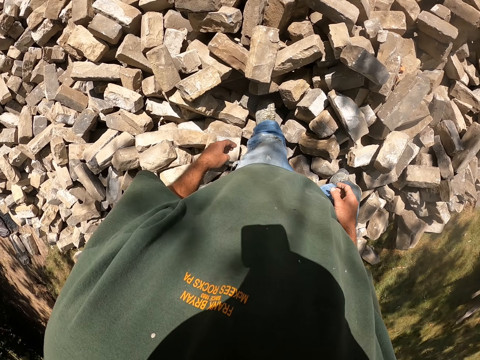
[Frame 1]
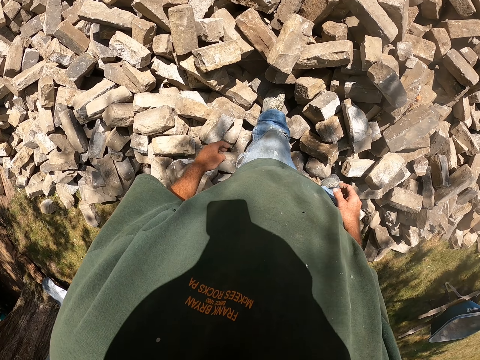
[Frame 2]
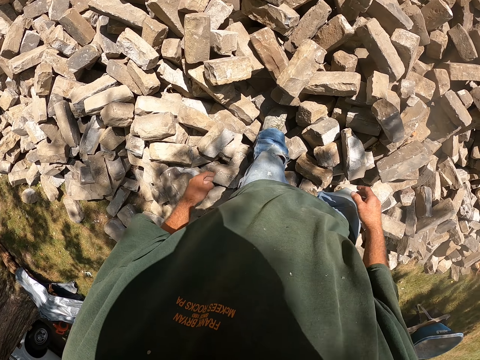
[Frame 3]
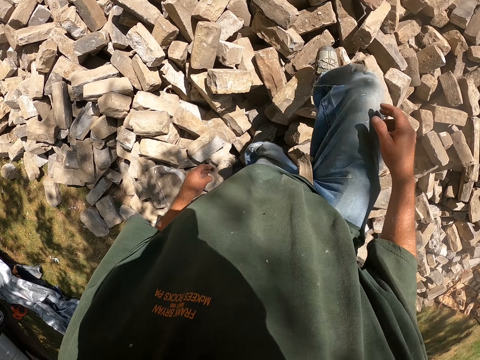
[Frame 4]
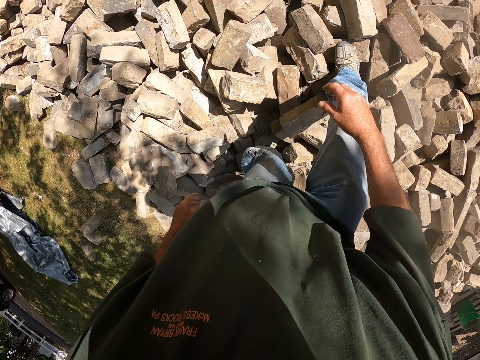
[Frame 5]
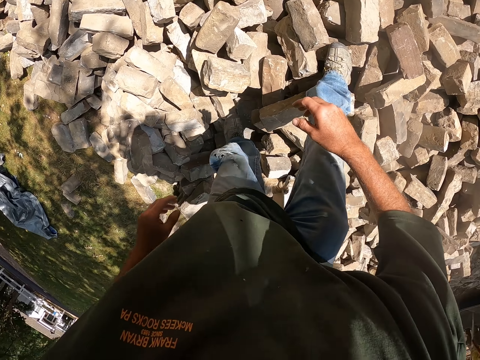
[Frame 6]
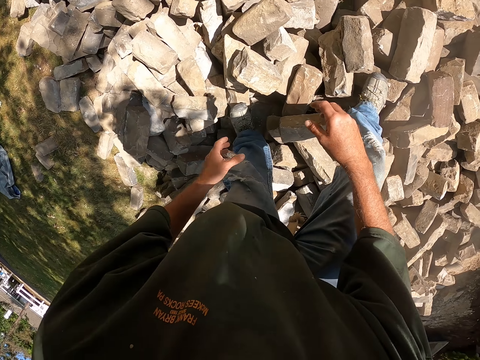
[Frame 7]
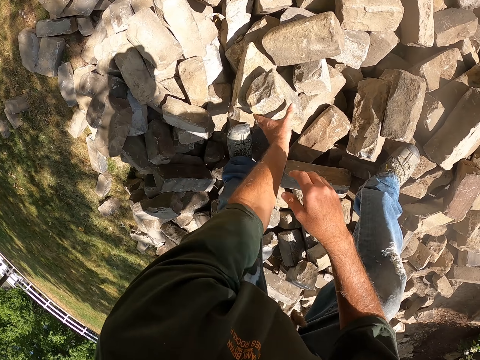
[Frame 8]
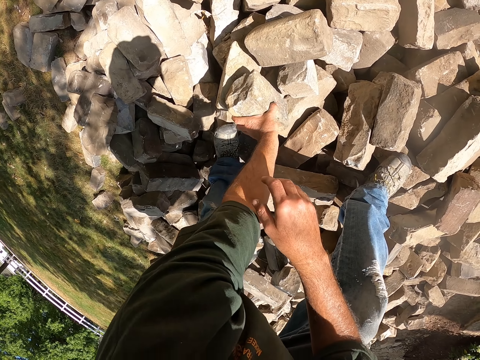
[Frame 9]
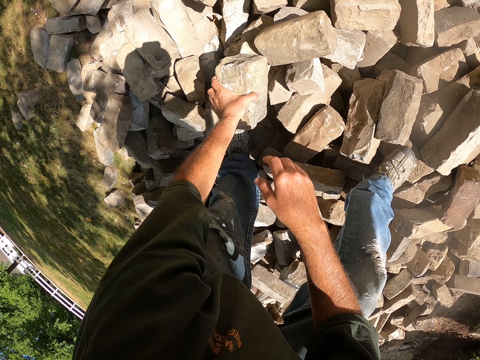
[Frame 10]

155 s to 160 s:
The camera wearer picks up the brick.

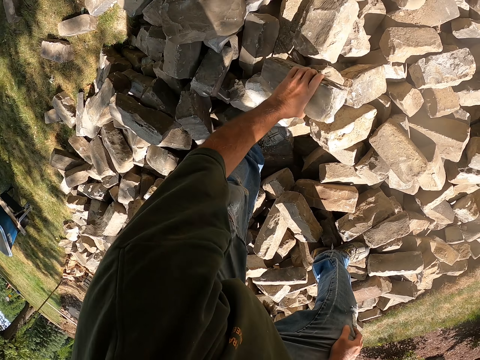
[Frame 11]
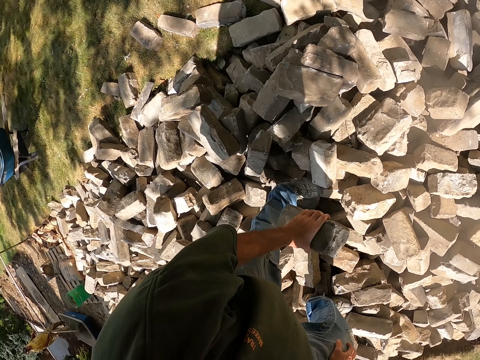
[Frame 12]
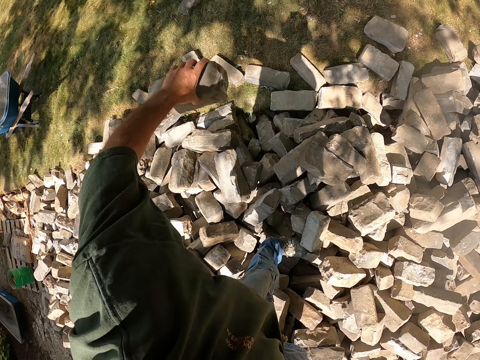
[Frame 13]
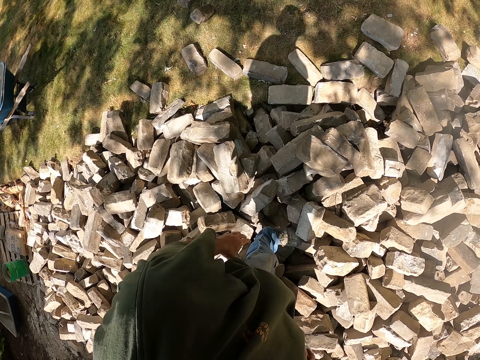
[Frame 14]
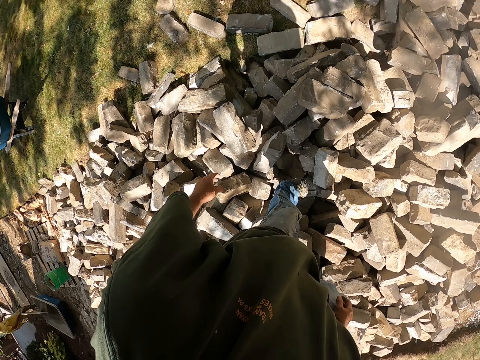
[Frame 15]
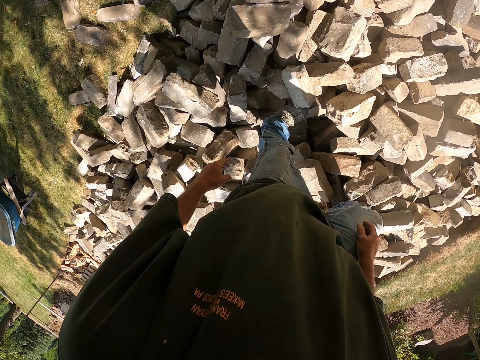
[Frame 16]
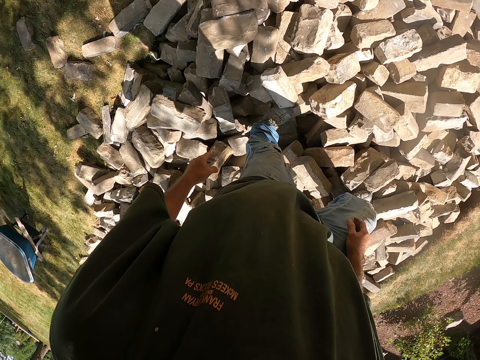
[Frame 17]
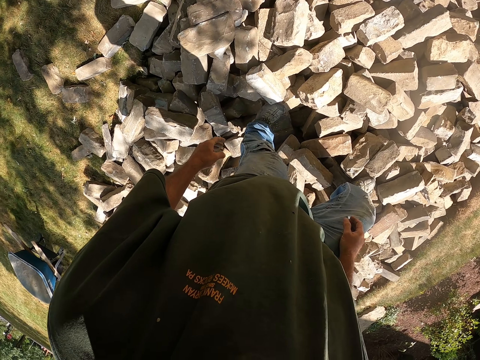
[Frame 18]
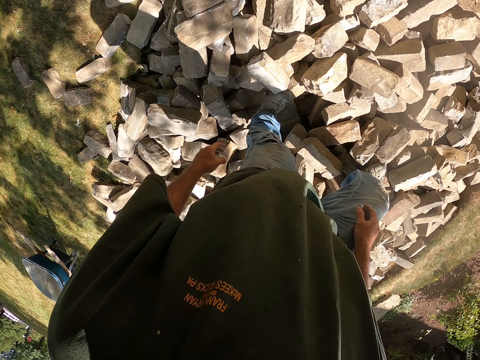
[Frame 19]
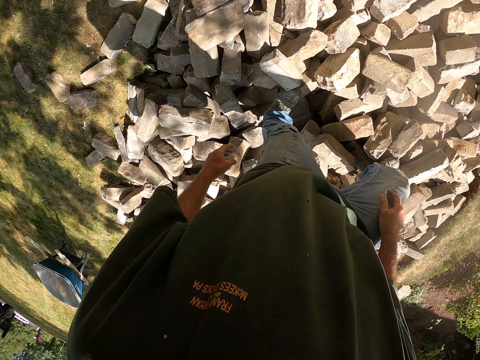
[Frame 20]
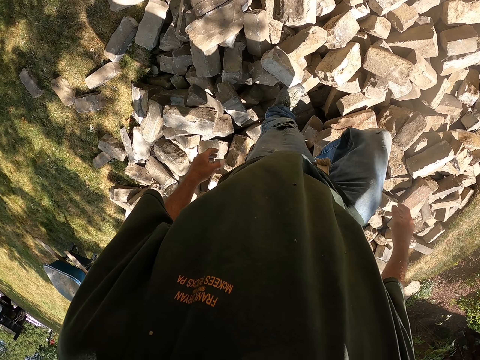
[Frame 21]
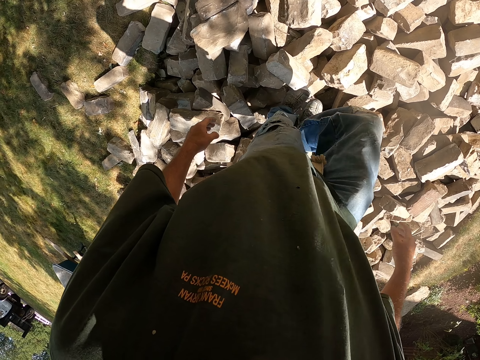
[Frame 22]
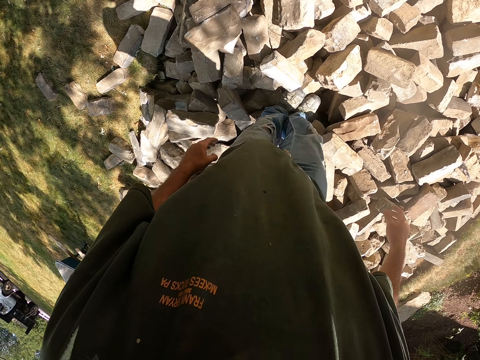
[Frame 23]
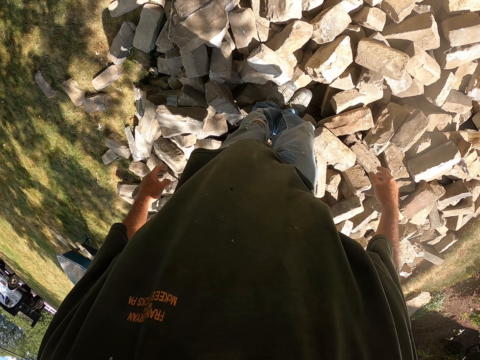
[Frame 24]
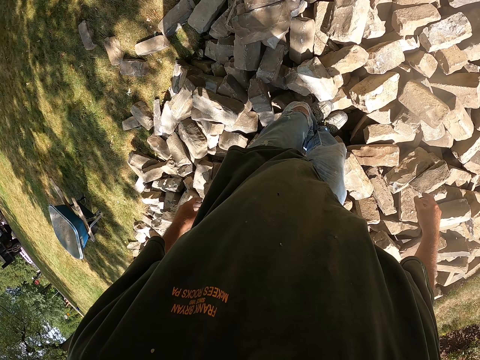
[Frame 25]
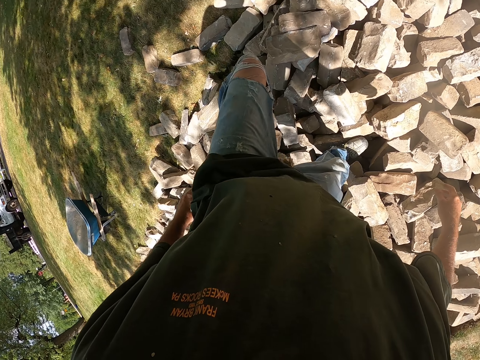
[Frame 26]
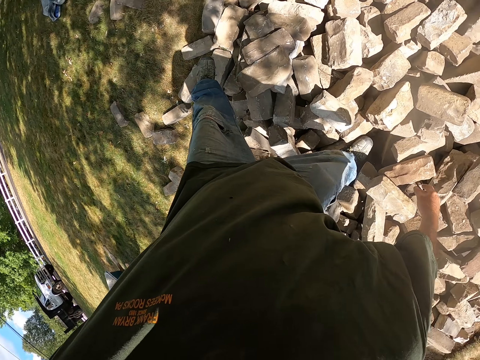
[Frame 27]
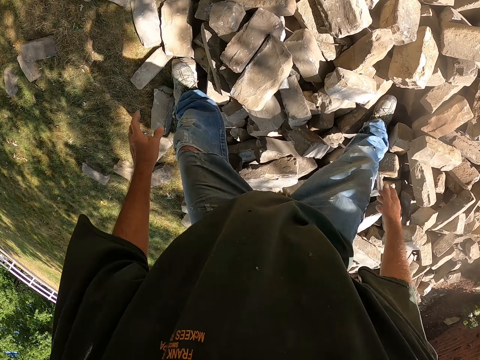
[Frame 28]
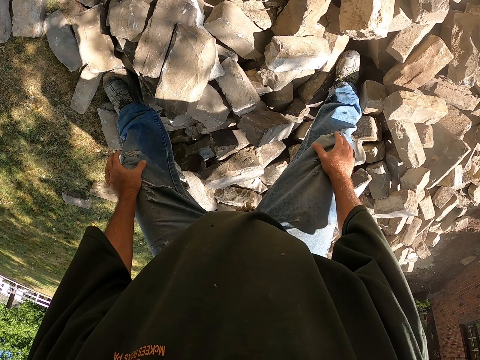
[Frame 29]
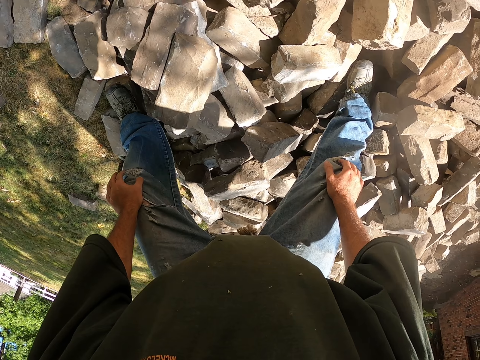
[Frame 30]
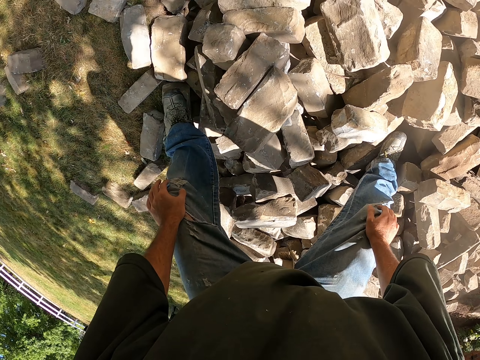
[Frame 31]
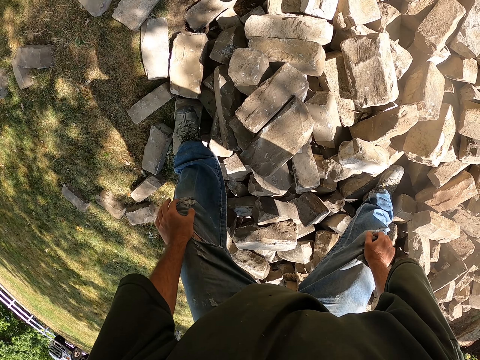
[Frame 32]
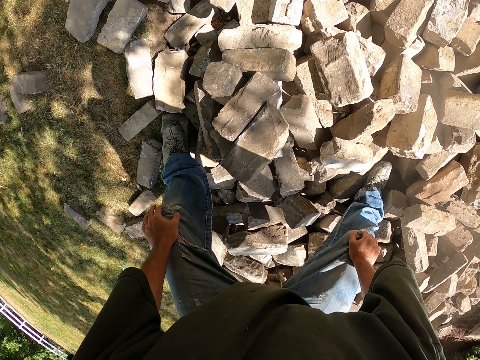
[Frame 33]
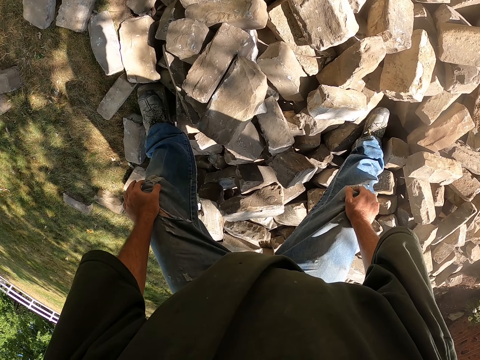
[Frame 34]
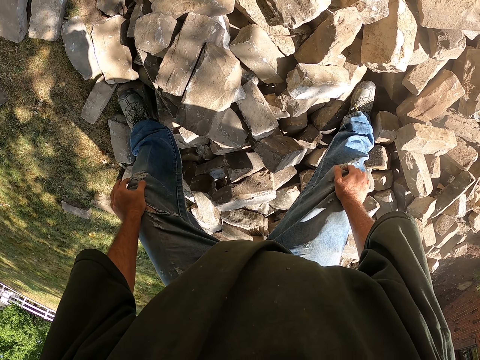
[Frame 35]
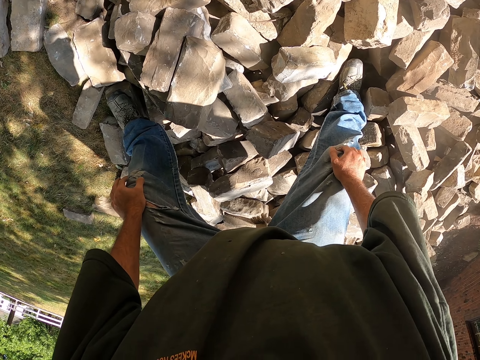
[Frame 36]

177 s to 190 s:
The camera wearer picks up the brick. They throw the brick aside. They stare at the bricks. They put hands on the knee.

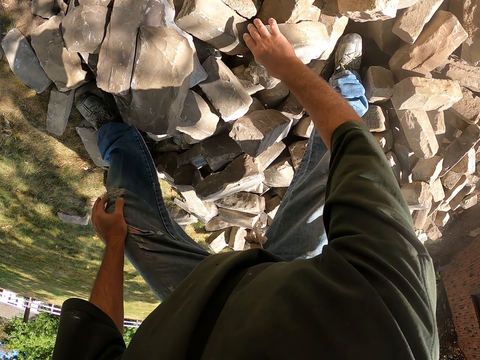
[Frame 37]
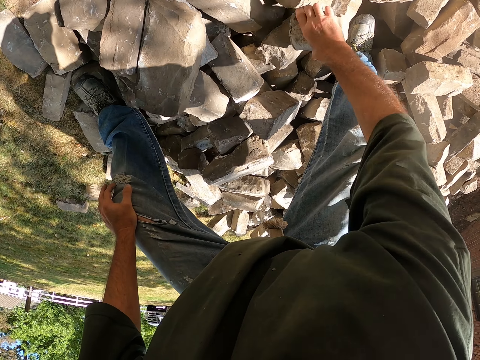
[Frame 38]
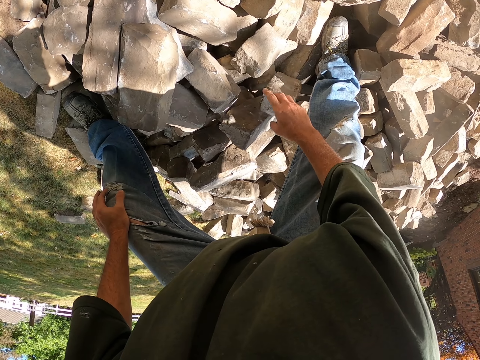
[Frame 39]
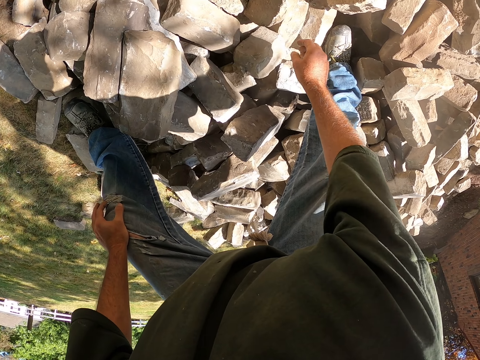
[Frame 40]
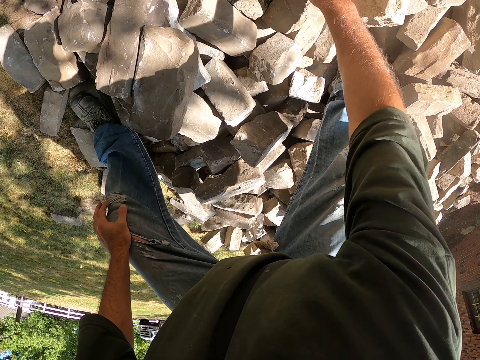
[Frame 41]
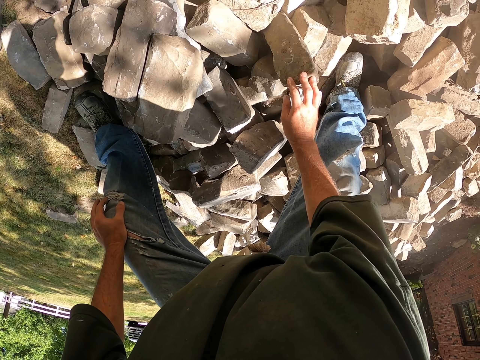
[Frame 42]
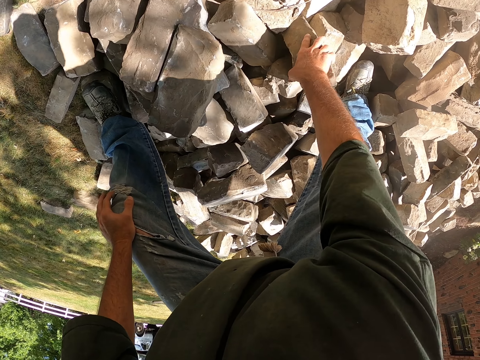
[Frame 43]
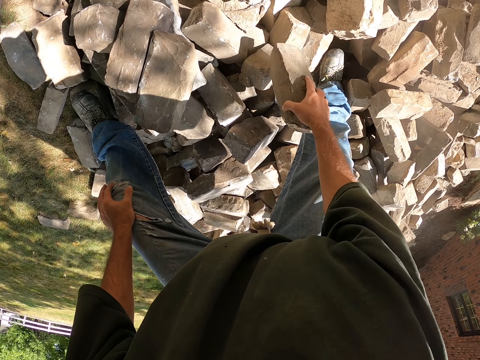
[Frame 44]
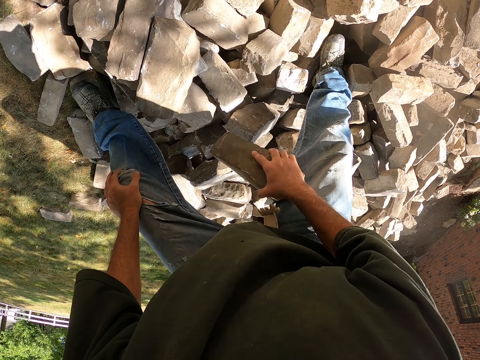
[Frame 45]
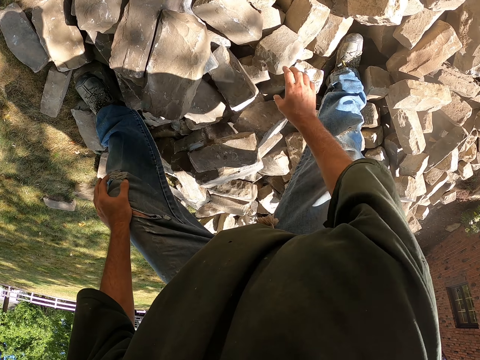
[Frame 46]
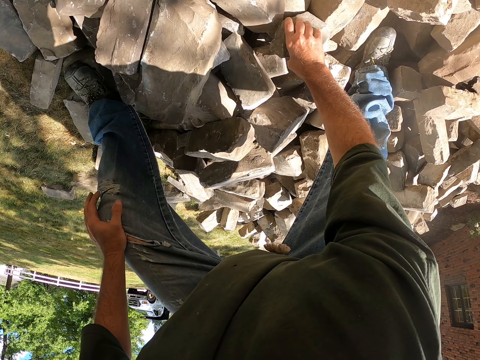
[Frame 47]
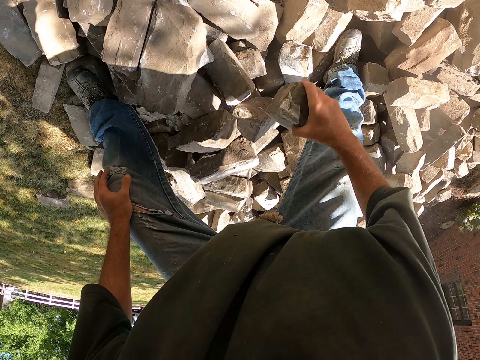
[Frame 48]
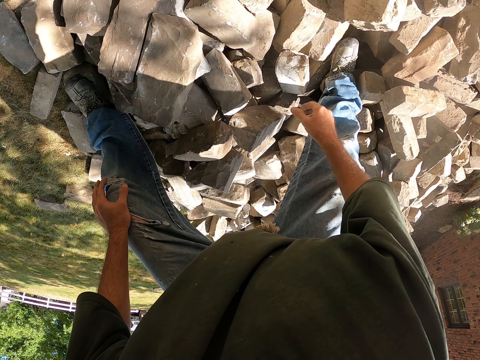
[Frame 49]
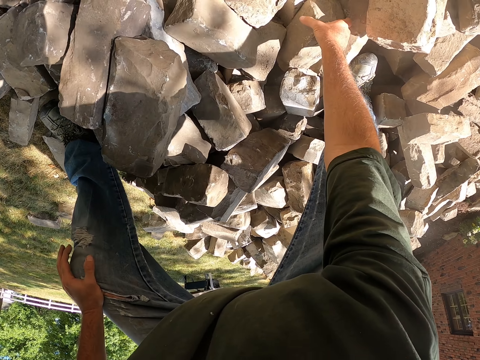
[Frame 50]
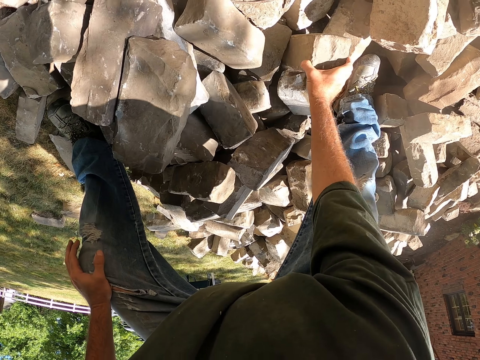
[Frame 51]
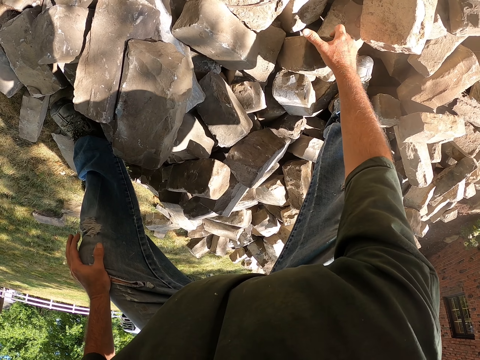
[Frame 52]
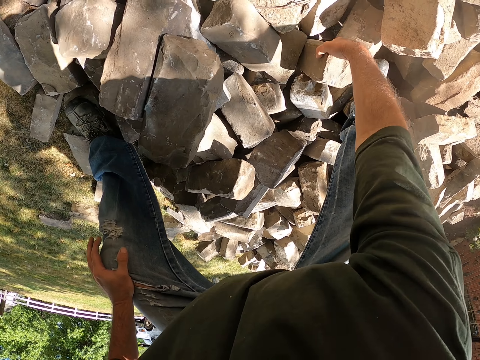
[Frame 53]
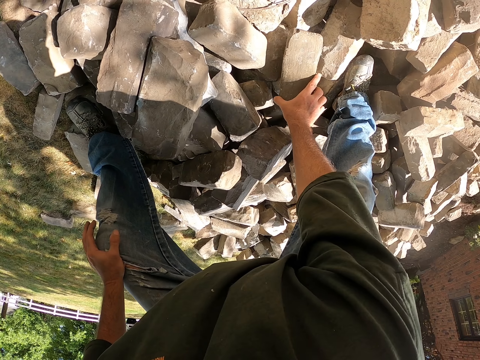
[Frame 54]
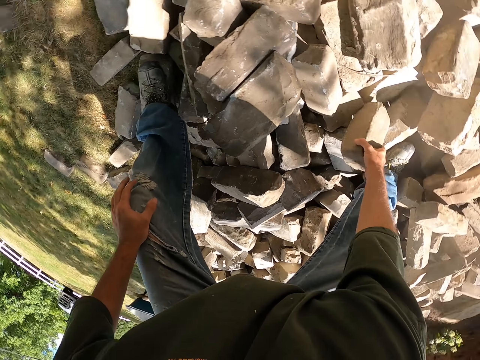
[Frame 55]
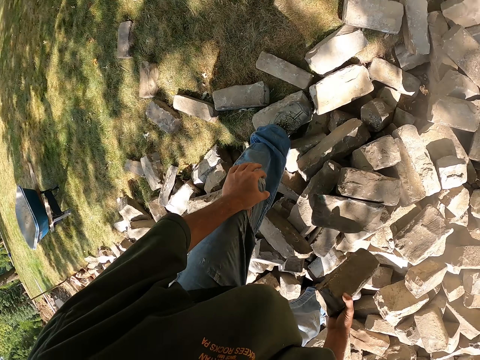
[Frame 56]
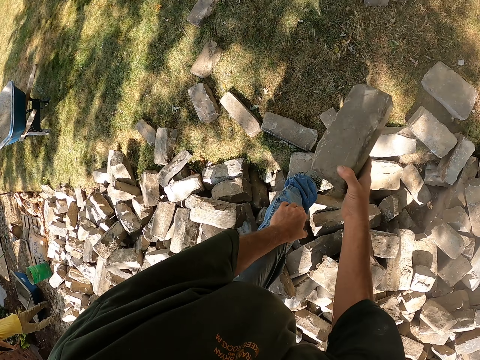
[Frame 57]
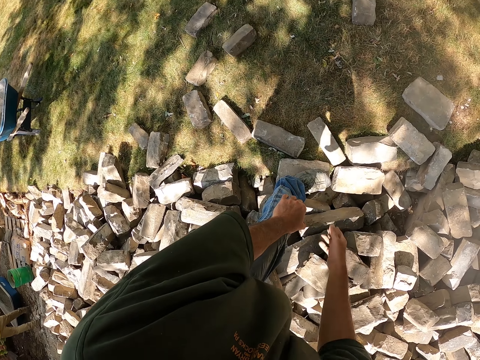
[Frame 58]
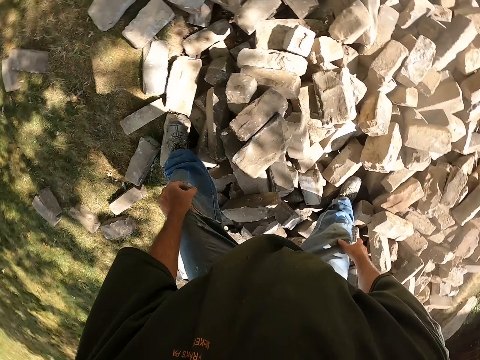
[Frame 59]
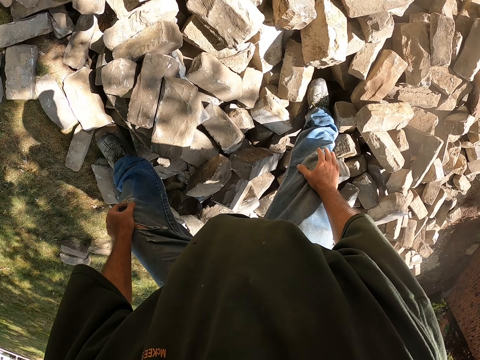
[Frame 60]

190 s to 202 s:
The camera wearer moves a stone or brick. They pick up the brick. They put the stone down. They take the stone. They put the stone down. They turn the stone. They take the stone. They throw the brick aside.
